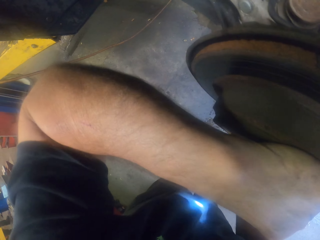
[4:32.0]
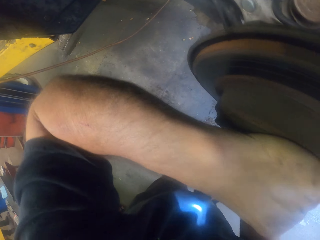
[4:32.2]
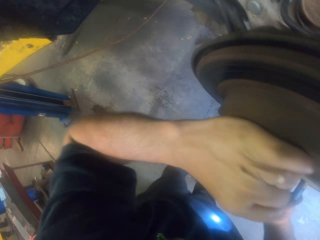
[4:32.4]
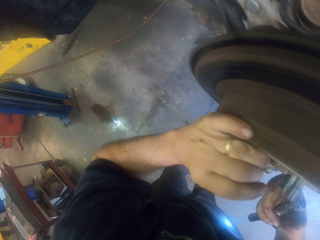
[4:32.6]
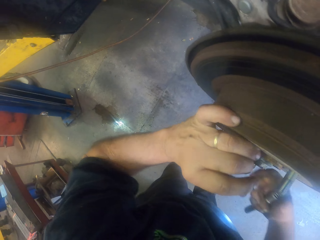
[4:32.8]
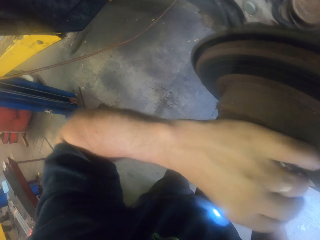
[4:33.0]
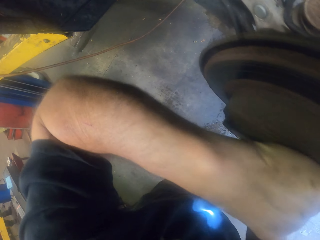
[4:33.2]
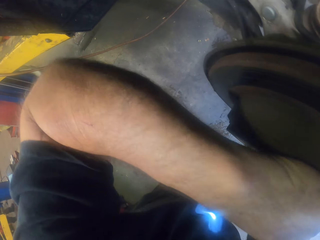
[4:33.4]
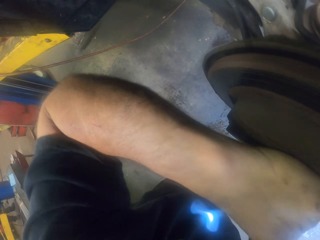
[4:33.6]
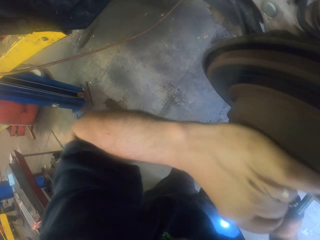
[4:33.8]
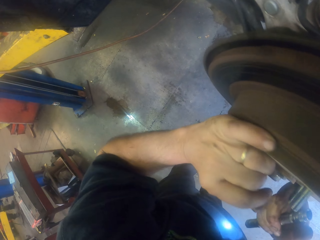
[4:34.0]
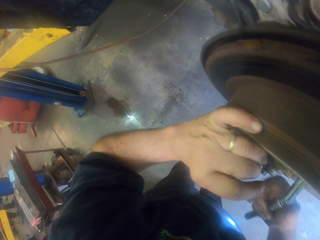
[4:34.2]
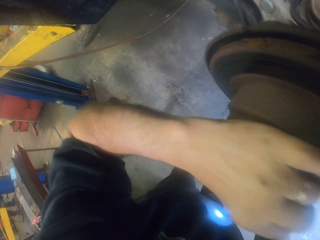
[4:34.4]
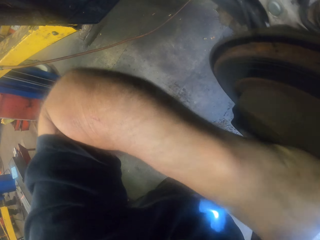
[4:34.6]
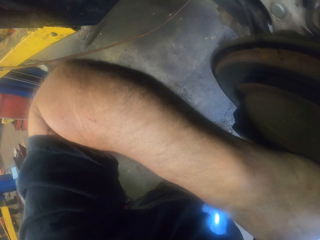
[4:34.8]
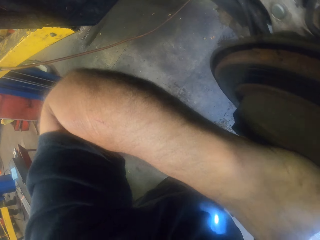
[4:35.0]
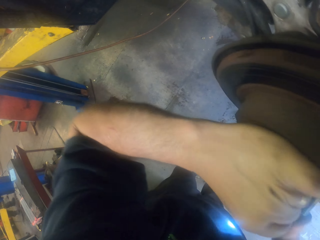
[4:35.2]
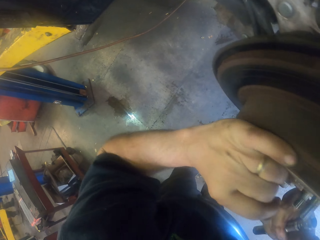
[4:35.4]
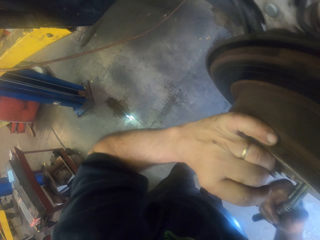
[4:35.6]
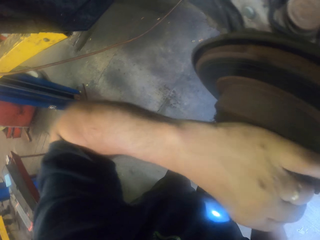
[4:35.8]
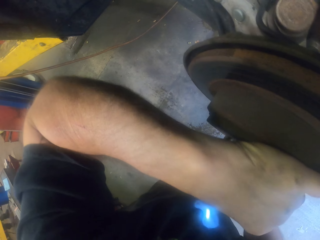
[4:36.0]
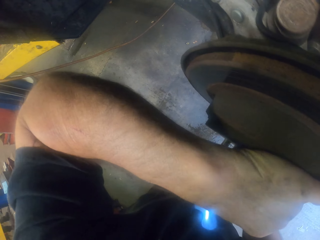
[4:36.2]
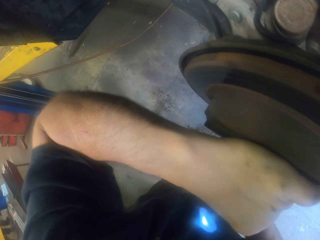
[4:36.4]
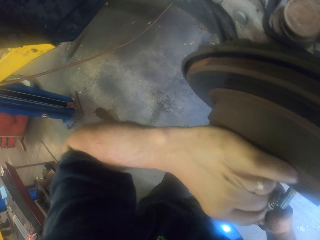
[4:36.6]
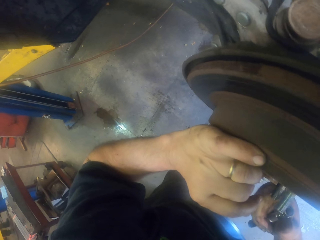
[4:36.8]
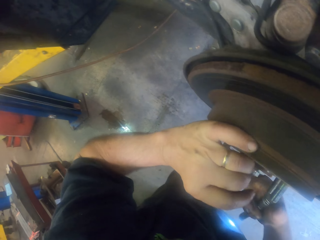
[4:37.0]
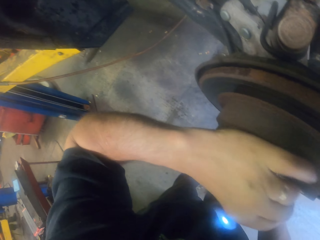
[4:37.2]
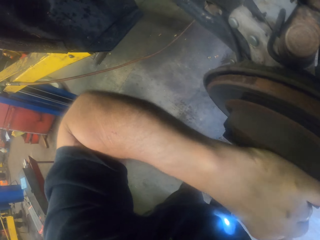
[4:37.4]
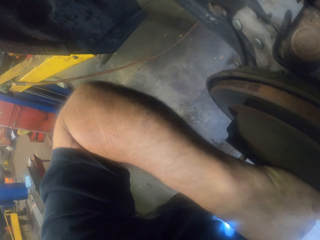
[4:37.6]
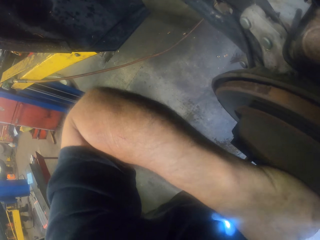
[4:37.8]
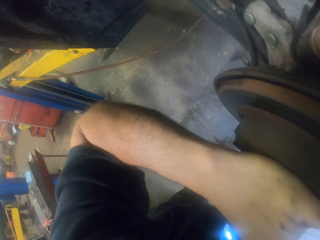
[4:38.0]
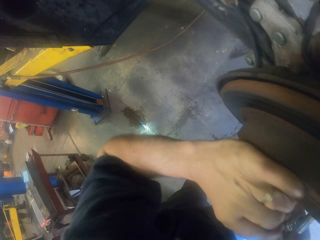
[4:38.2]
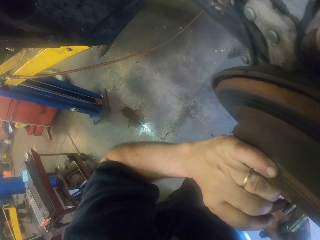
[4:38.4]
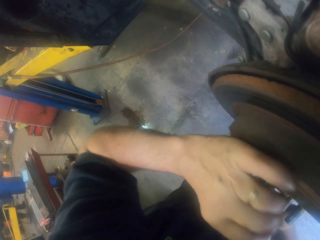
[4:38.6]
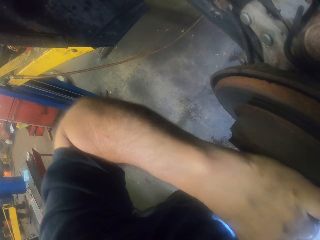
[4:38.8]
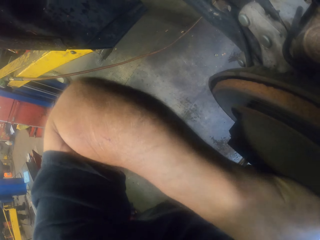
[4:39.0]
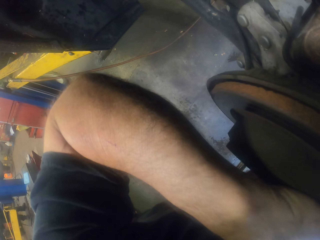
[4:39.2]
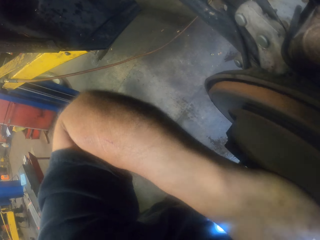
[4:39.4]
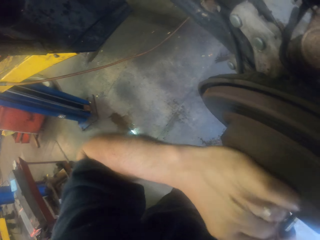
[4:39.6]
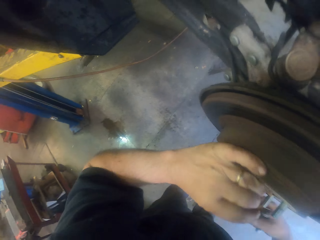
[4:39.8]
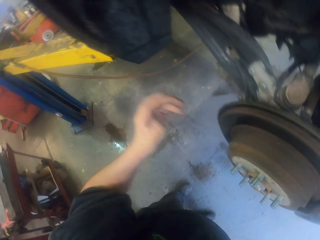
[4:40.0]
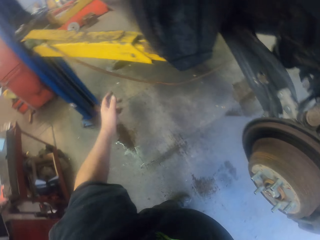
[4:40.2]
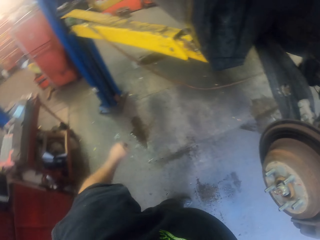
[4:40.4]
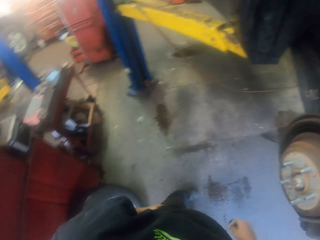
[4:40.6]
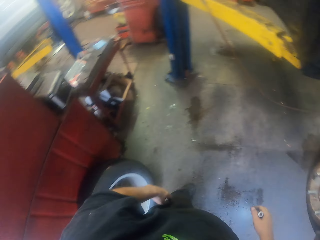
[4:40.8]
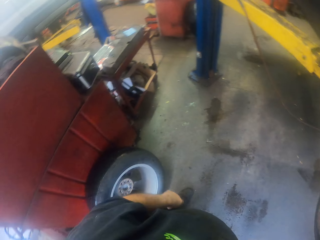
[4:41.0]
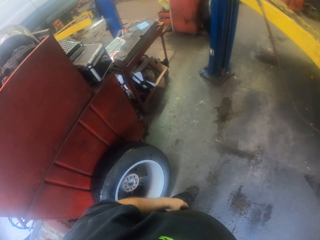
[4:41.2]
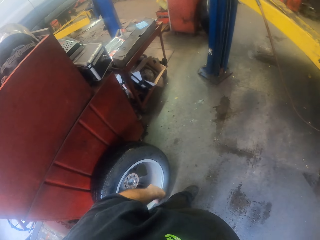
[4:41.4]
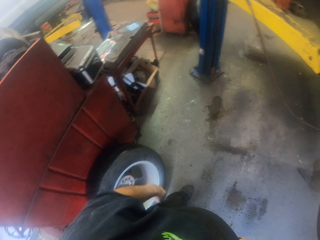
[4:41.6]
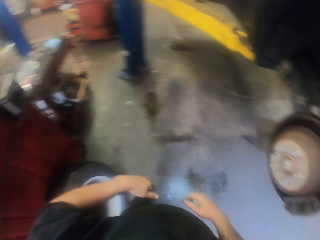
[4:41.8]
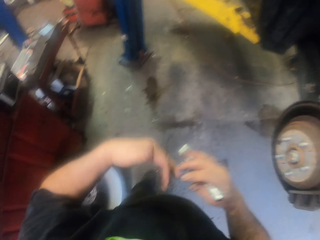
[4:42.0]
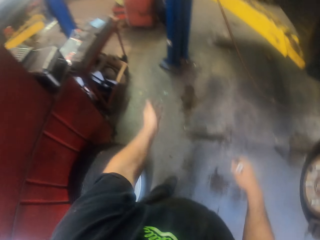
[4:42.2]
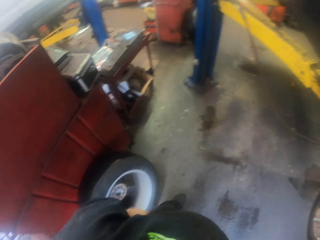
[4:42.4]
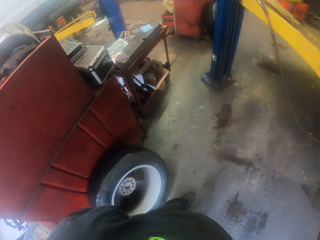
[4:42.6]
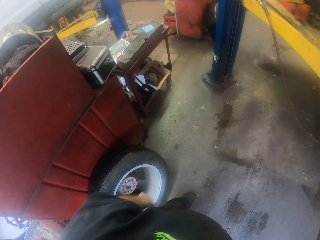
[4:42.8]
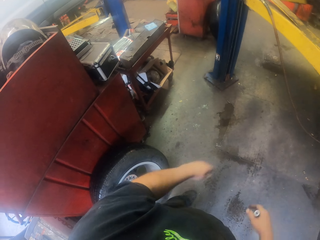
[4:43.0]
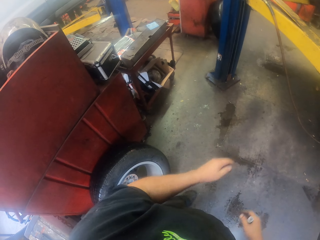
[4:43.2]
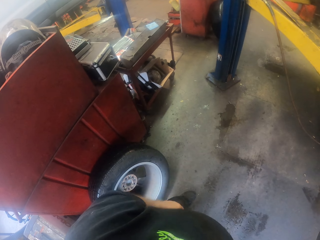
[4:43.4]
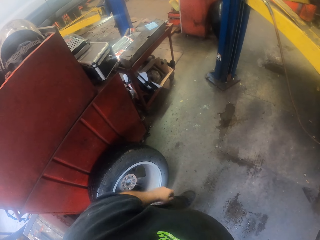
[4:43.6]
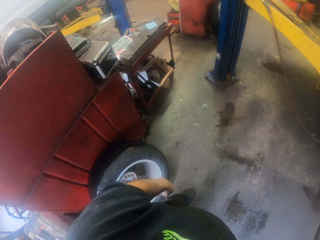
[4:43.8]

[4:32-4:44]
The camera wearer talks with gestures. They turn to the side.

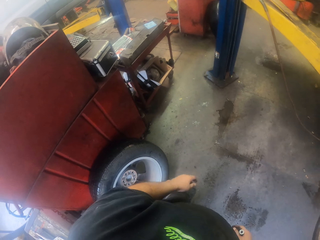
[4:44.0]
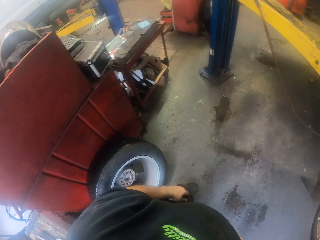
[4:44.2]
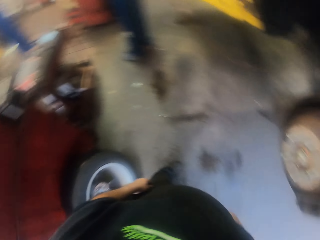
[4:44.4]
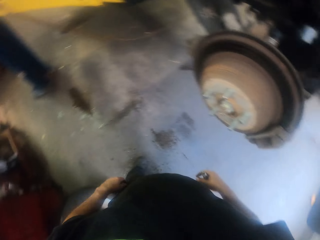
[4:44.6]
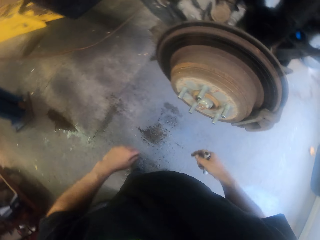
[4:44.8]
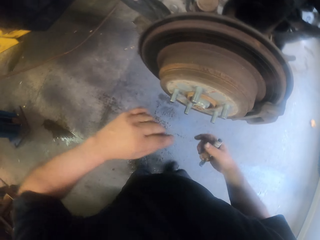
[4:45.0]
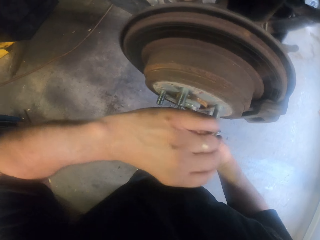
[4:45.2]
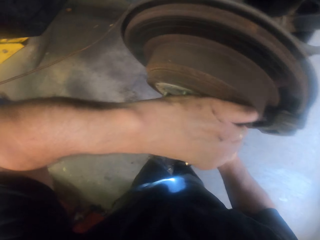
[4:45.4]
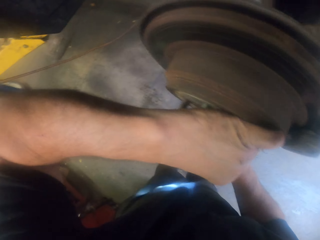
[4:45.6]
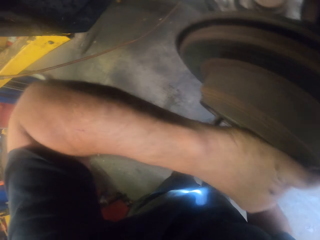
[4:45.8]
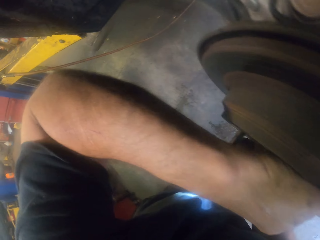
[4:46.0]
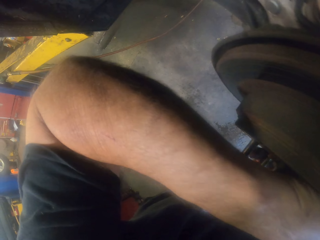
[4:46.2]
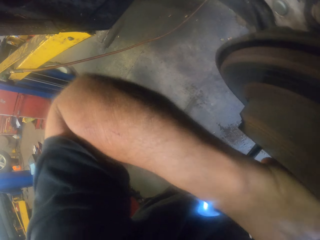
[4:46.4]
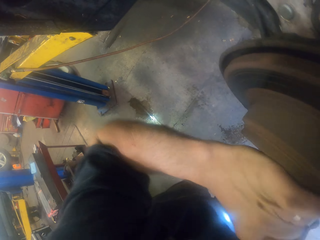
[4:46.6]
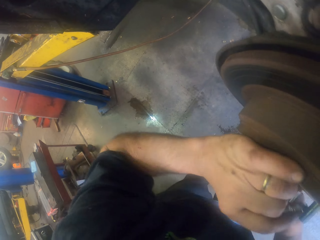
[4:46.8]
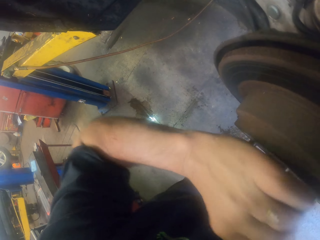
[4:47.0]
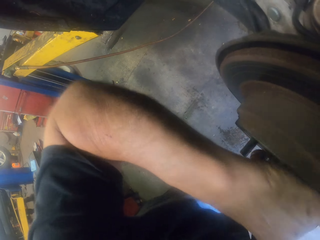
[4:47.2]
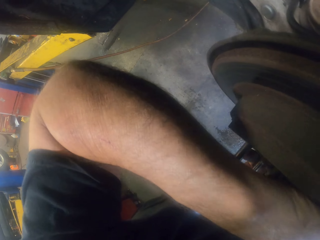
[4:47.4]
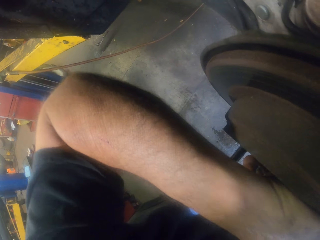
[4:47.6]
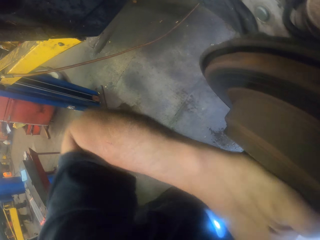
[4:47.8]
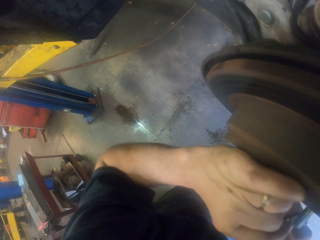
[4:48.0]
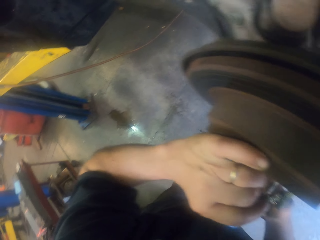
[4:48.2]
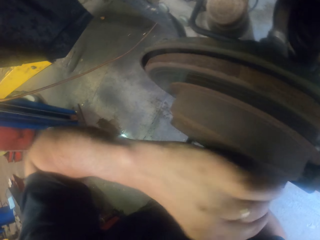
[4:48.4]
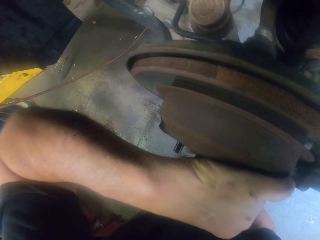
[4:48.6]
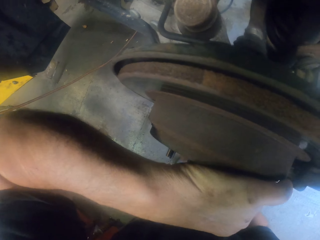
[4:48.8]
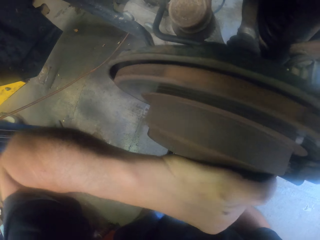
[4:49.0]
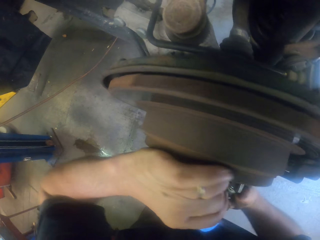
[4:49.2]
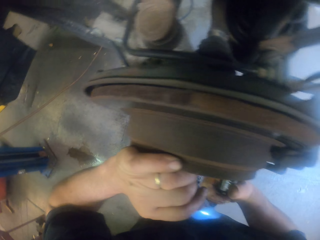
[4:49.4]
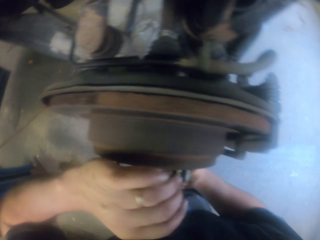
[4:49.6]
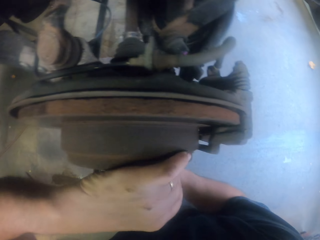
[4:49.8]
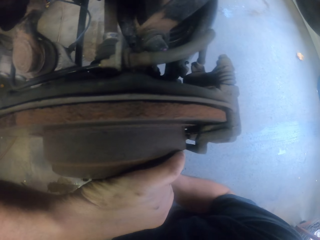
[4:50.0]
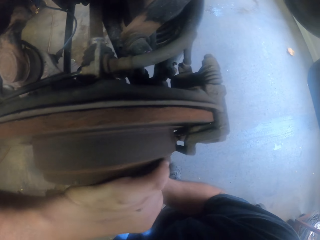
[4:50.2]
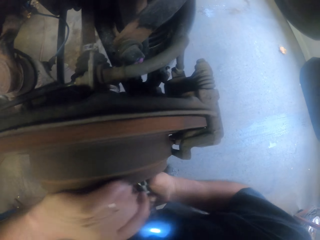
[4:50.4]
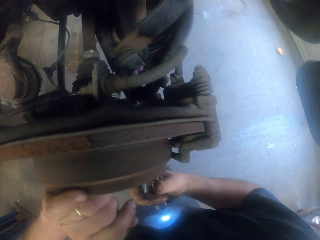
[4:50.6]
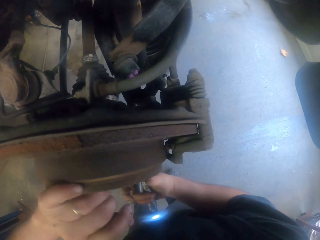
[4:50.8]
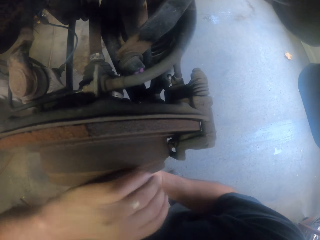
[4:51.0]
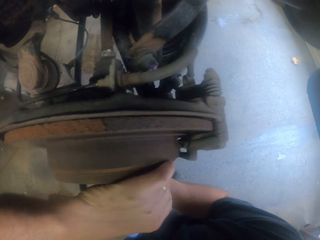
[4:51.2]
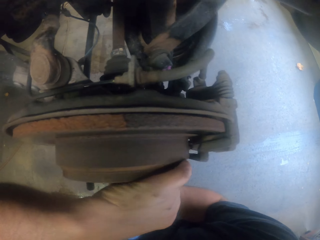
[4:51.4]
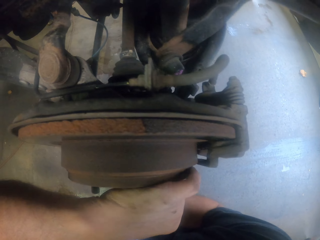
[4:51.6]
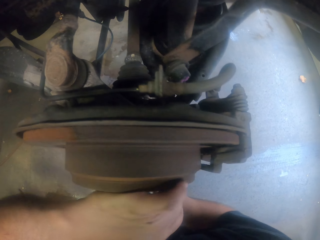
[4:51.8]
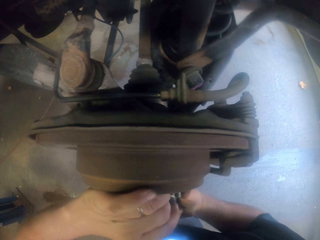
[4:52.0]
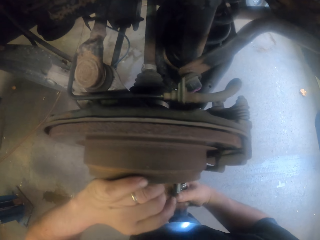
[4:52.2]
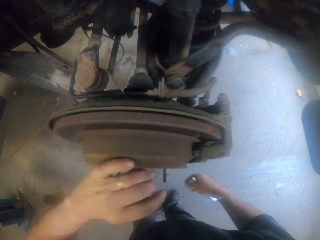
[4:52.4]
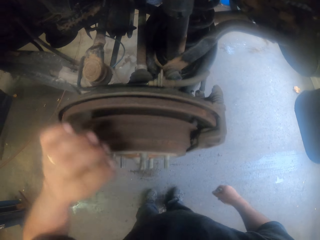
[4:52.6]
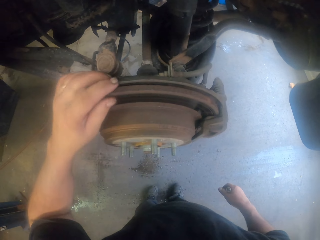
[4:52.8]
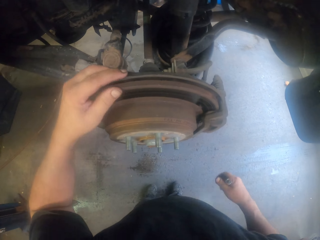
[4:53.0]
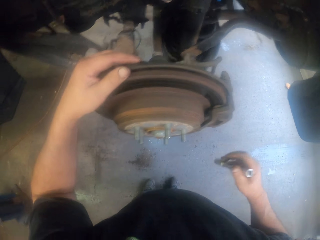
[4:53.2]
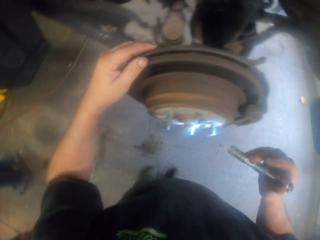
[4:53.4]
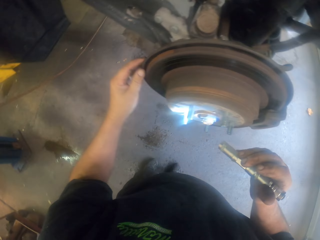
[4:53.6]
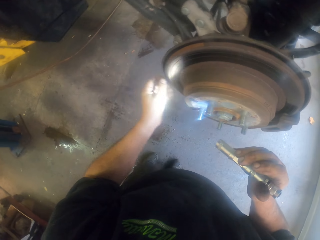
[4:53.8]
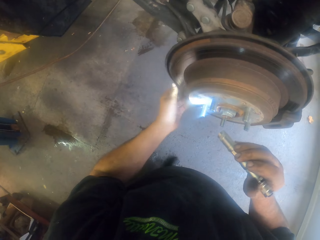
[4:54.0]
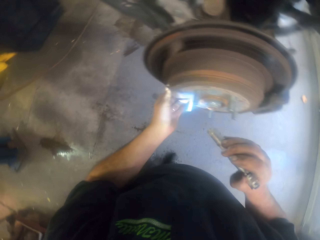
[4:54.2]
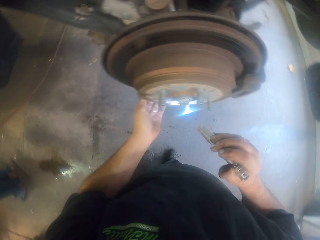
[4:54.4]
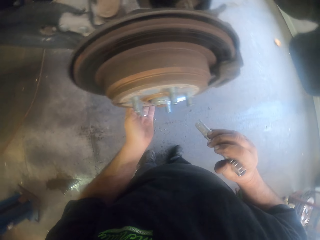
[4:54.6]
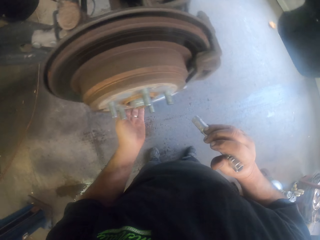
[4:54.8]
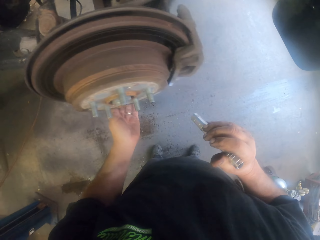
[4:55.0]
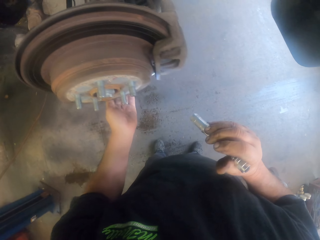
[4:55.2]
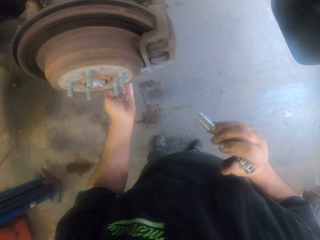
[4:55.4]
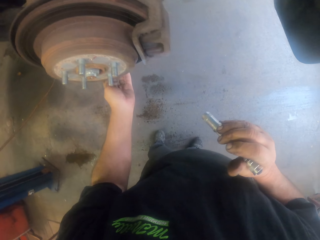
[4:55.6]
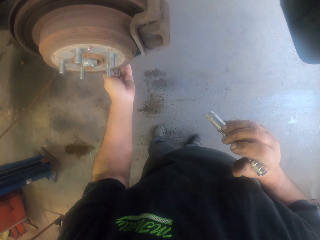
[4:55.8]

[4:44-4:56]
The camera wearer rotates the wheel disc. They turn to the side. They touch the wheel disc. They look at the wheel disc with a torch.
